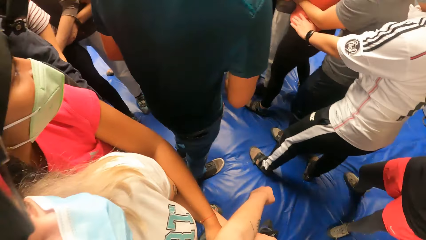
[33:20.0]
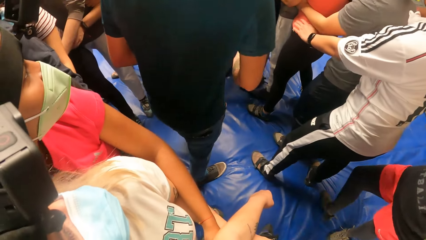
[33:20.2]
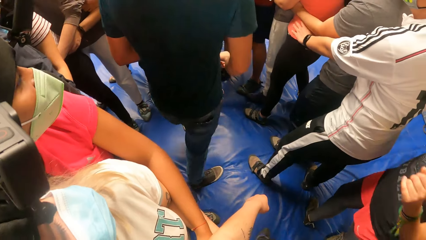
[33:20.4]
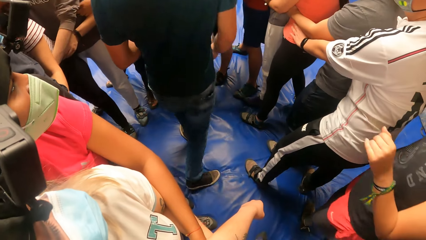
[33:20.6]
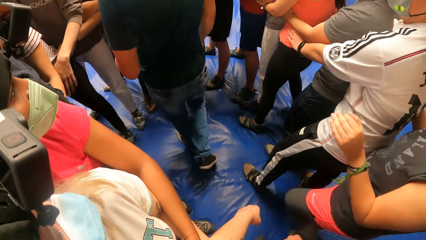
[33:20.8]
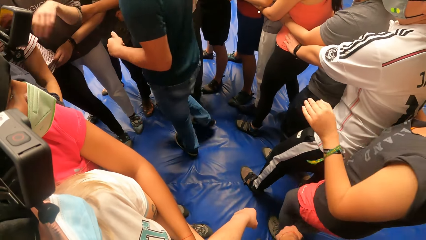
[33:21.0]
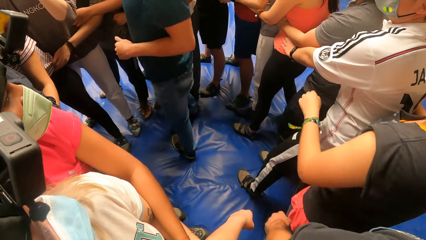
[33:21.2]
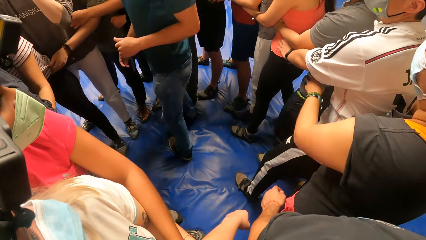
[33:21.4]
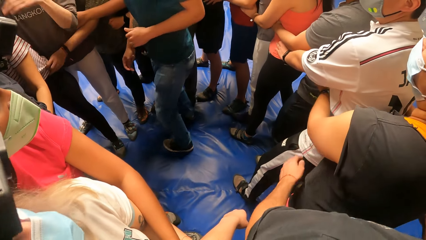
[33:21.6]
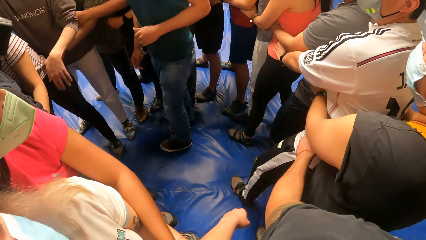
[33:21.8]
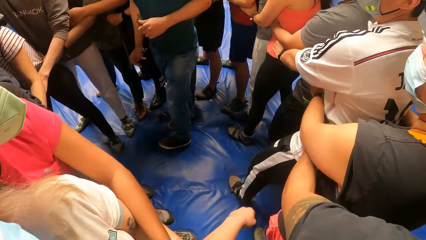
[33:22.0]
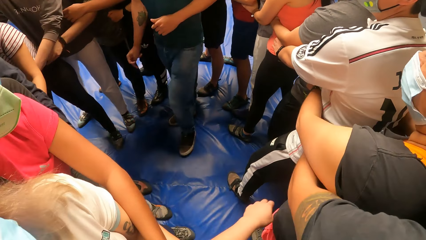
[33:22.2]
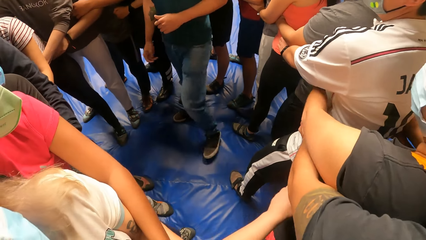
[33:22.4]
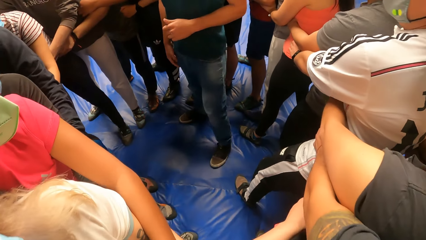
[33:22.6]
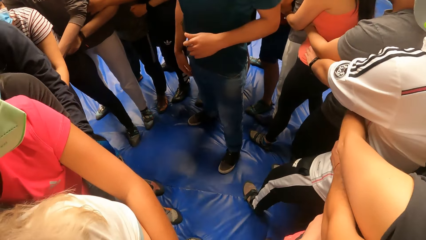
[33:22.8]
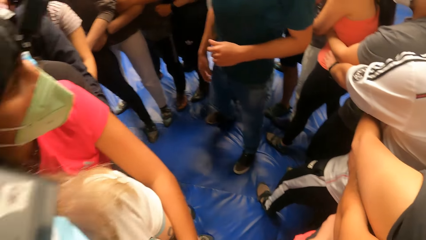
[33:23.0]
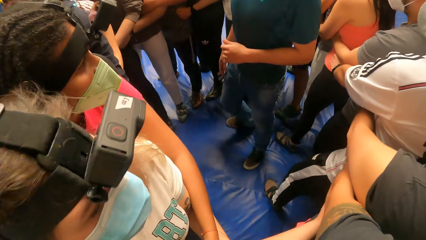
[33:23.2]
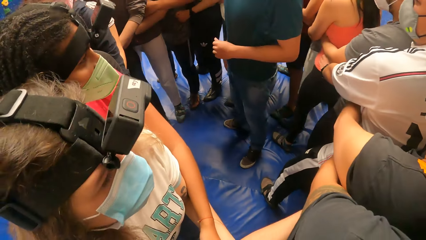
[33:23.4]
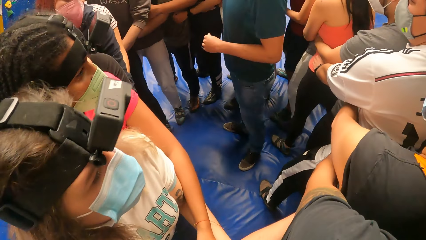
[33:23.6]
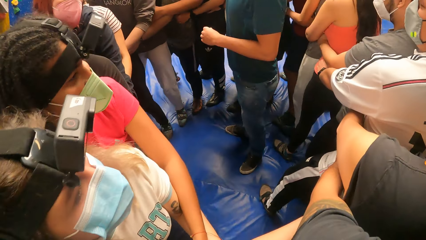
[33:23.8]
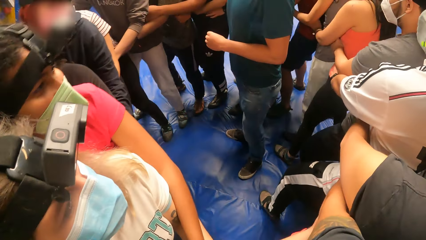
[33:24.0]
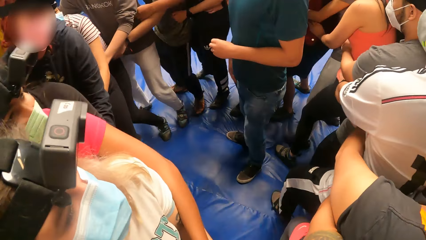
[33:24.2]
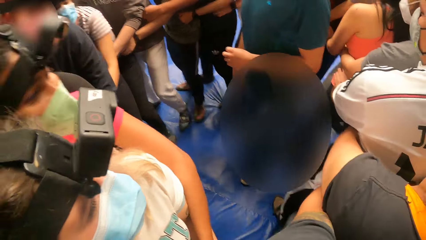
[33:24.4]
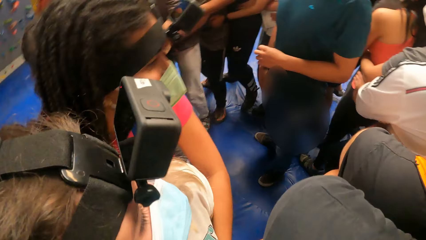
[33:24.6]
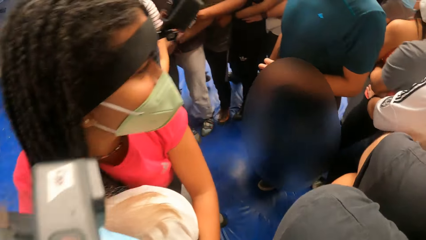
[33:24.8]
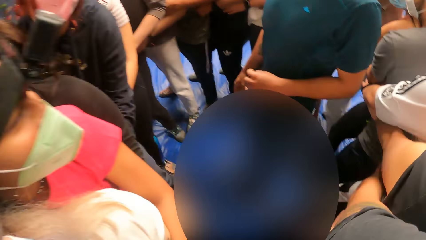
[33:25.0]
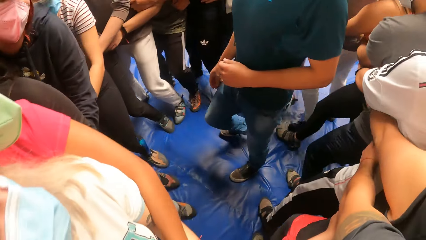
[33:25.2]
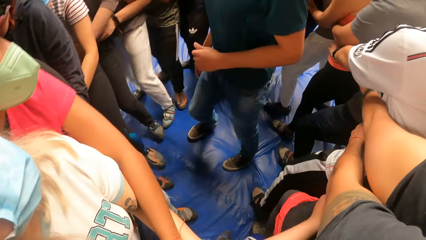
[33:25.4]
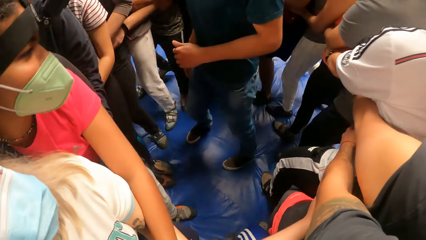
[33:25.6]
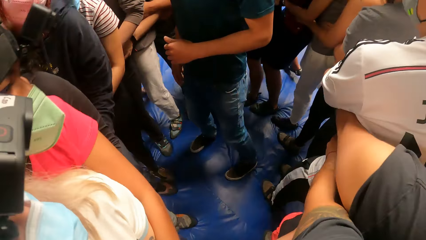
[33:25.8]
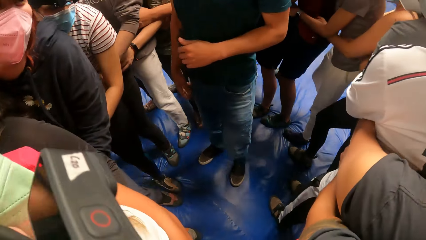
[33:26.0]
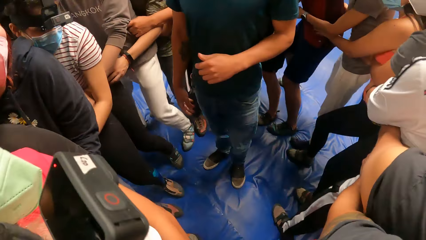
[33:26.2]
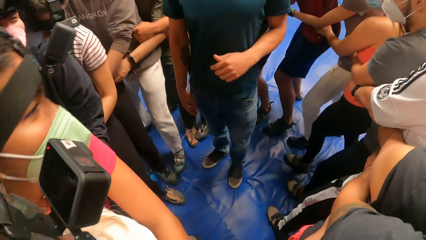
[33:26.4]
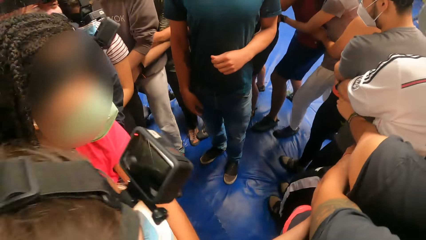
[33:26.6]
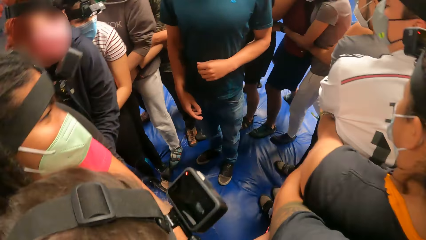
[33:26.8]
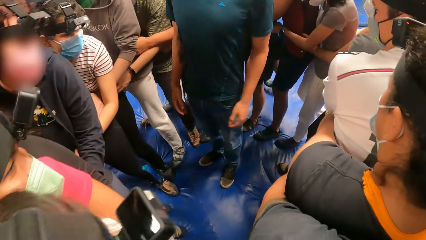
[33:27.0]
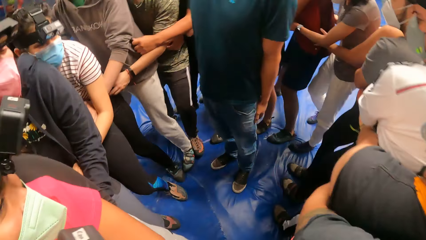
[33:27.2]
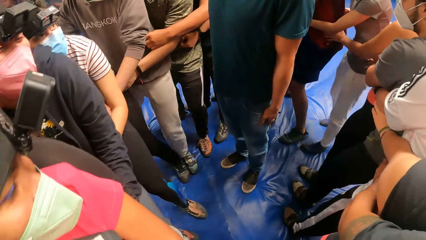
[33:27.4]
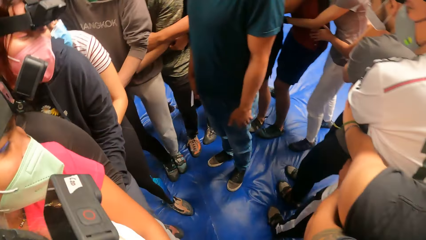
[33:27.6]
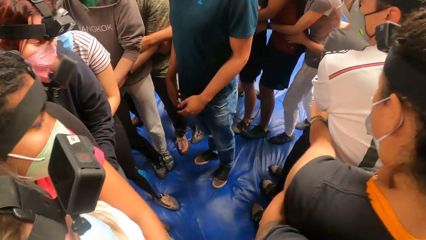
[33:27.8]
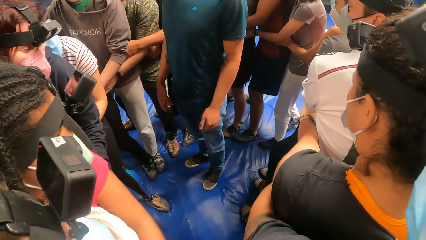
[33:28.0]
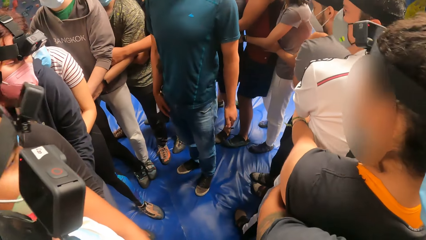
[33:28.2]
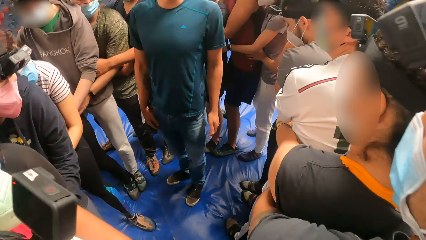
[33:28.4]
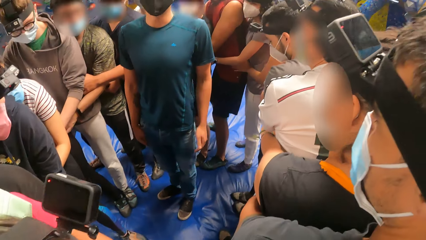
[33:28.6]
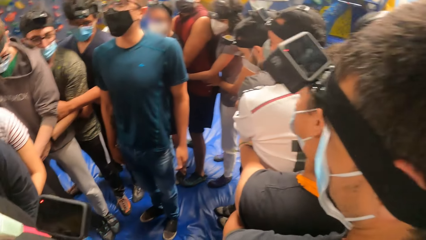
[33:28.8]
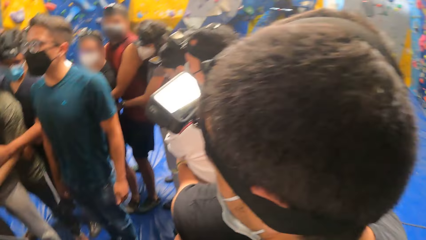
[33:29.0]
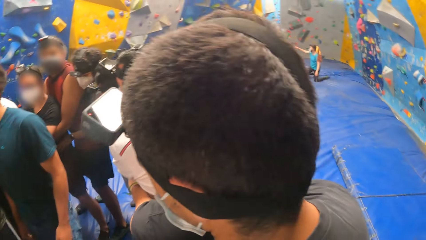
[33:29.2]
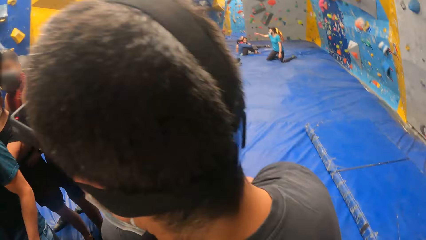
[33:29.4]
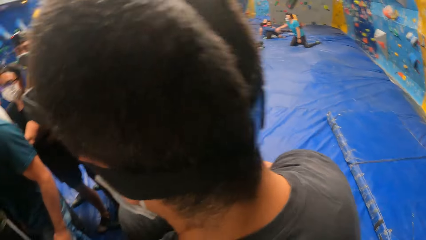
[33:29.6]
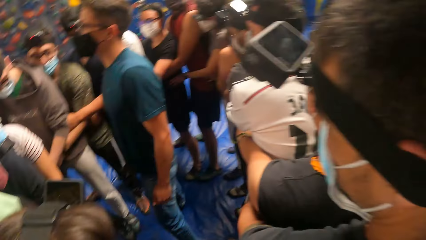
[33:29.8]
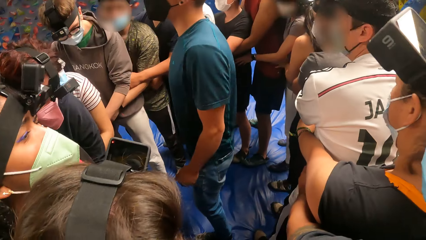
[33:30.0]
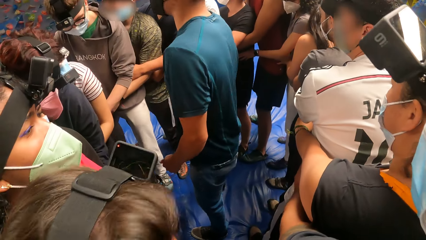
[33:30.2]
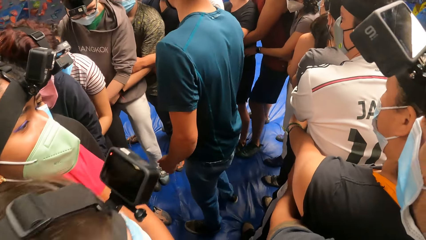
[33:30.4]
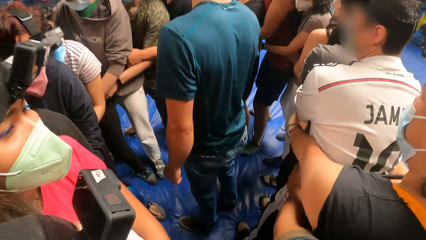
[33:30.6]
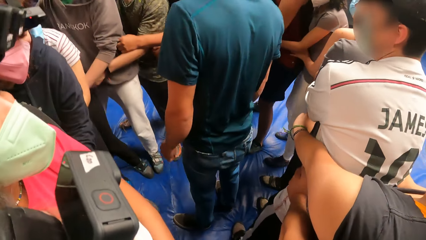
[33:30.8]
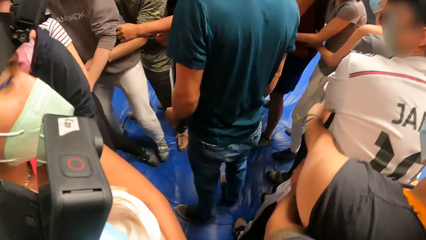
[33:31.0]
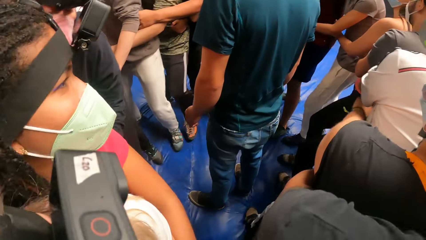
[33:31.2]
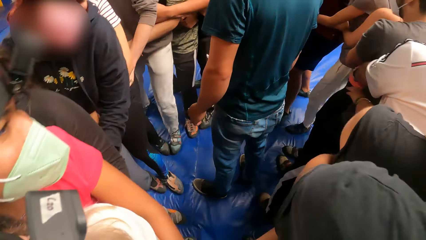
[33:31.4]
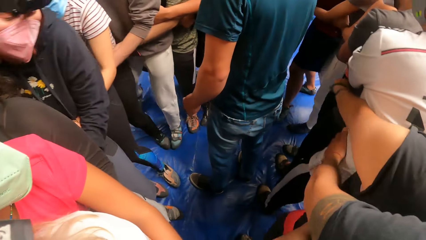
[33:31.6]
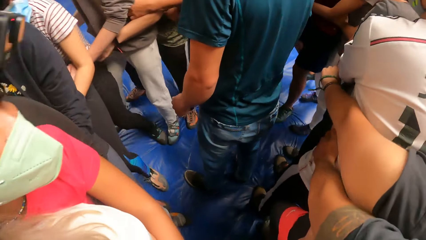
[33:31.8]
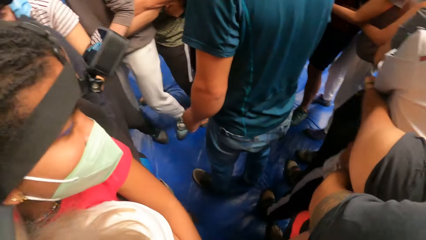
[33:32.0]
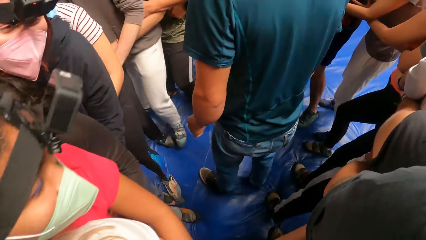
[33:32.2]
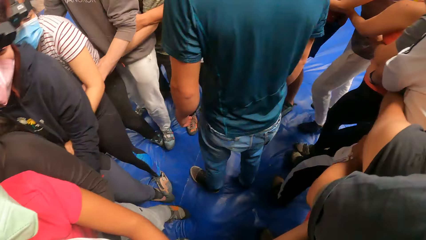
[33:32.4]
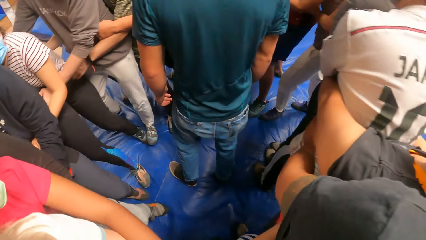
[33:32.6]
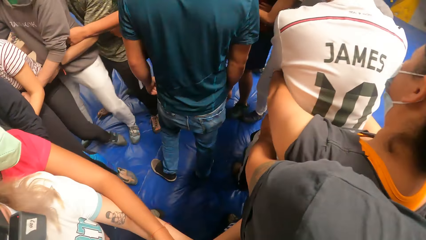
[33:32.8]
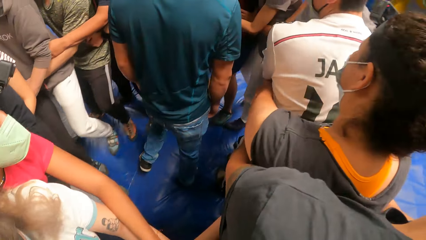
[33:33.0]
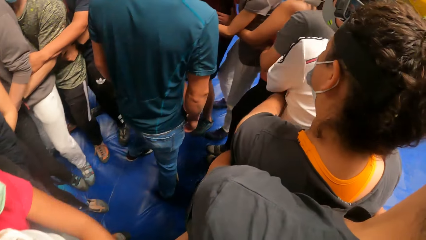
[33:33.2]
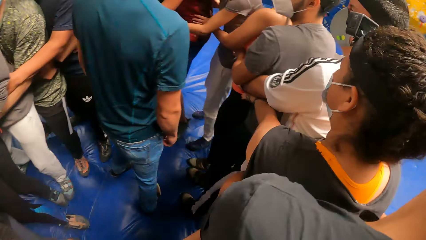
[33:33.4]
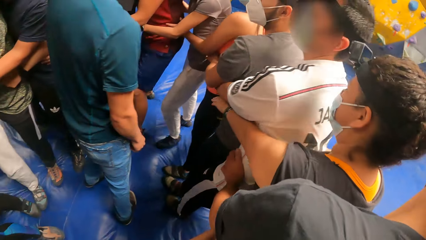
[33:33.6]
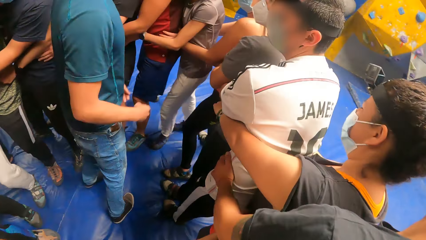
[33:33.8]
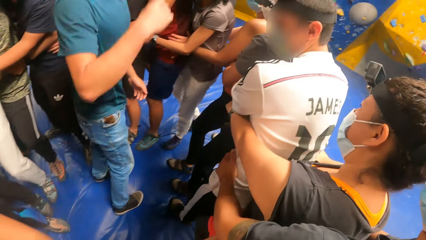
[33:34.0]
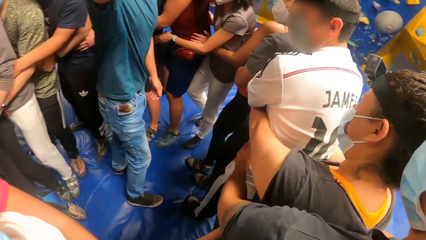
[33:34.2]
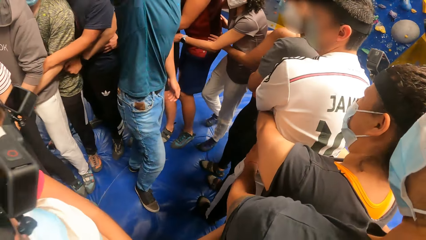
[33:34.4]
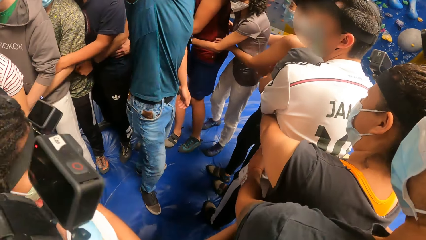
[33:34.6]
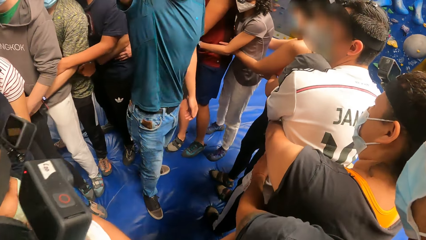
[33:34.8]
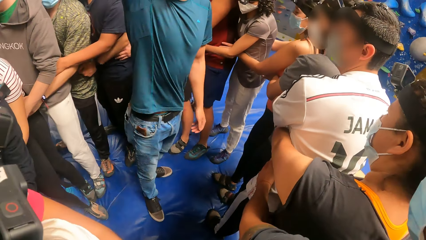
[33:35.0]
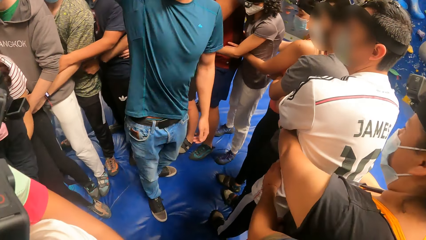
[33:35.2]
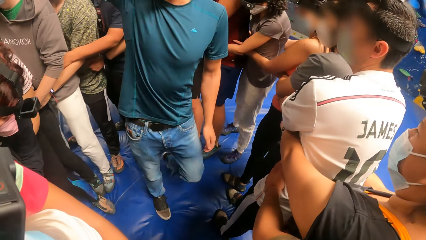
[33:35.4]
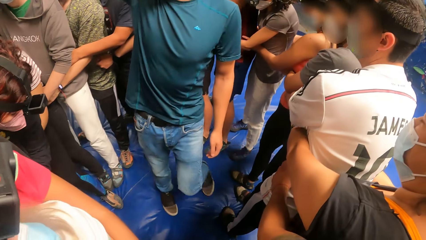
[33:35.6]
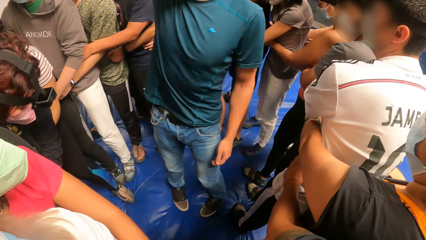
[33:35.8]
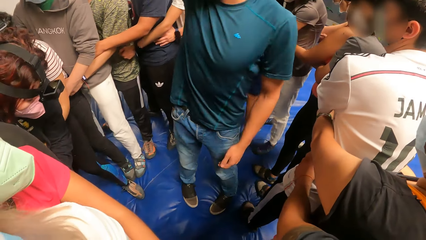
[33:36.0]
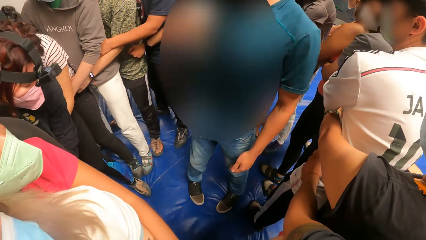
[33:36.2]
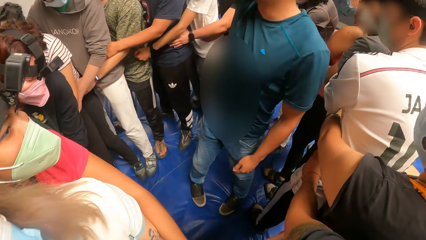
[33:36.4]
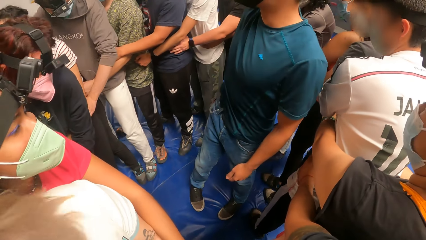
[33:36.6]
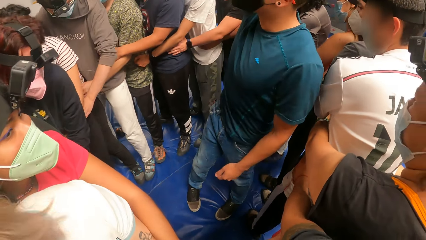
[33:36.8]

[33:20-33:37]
The camera wearer turns around the room. They hold a man's waist with both hands. They walk in a circle. The man makes a hand gesture.
